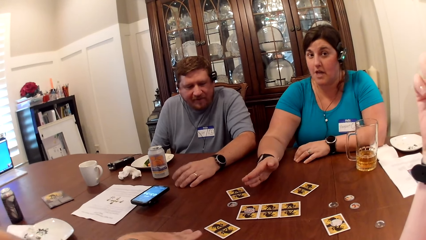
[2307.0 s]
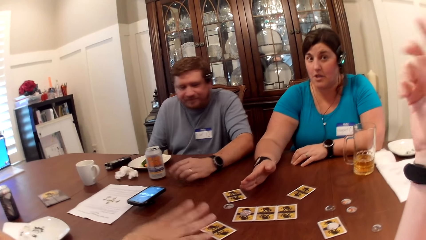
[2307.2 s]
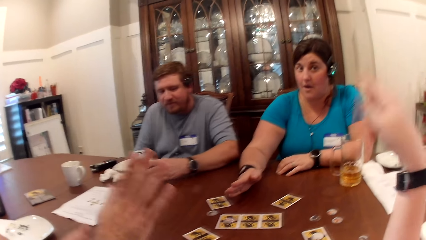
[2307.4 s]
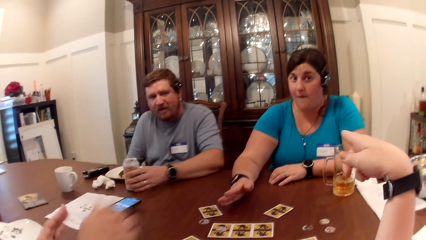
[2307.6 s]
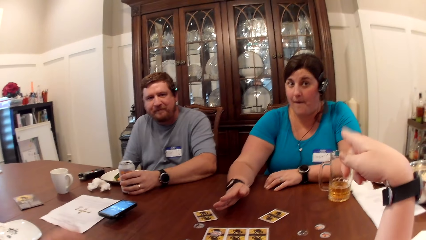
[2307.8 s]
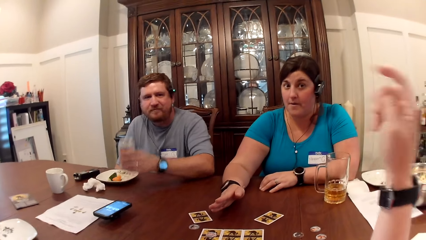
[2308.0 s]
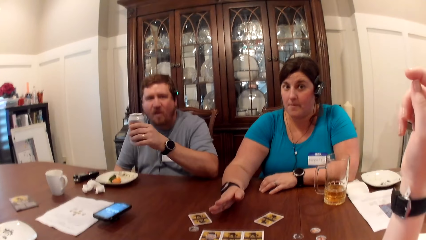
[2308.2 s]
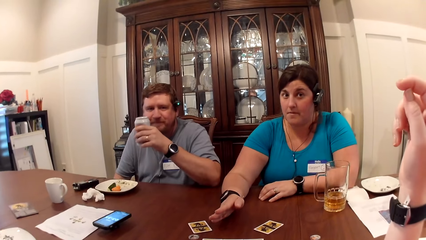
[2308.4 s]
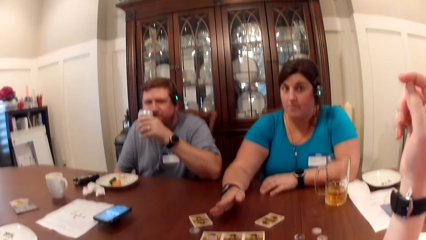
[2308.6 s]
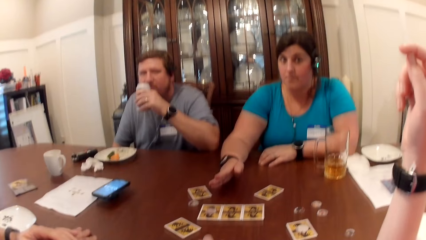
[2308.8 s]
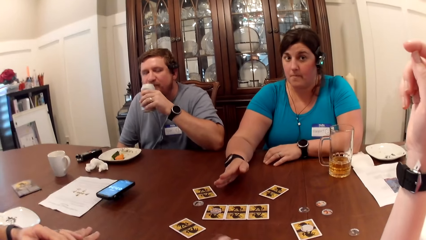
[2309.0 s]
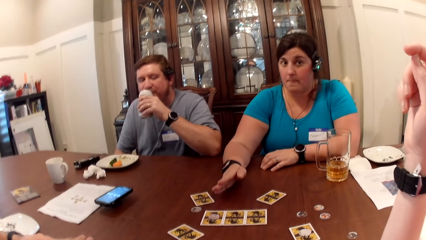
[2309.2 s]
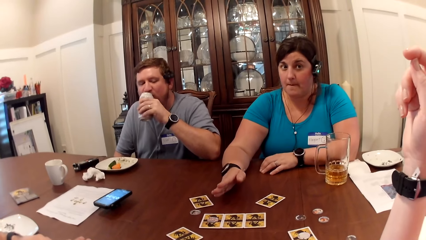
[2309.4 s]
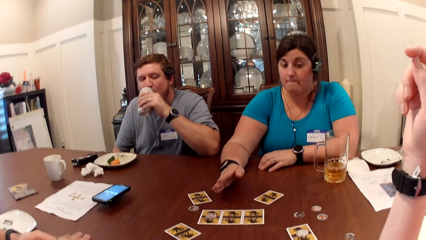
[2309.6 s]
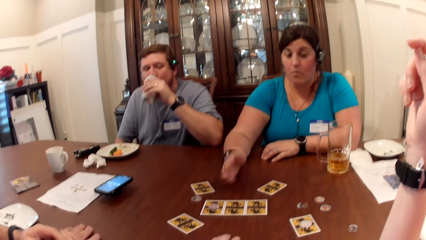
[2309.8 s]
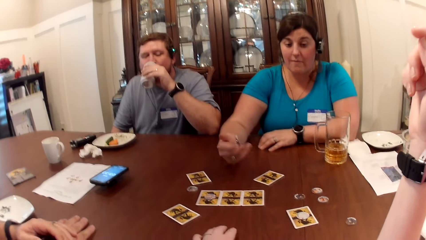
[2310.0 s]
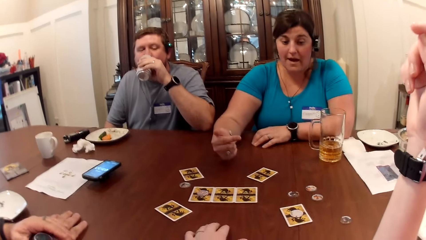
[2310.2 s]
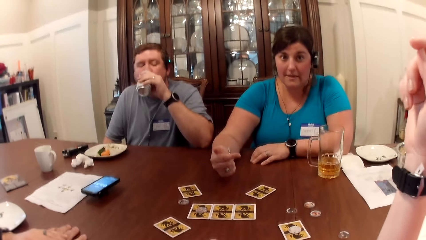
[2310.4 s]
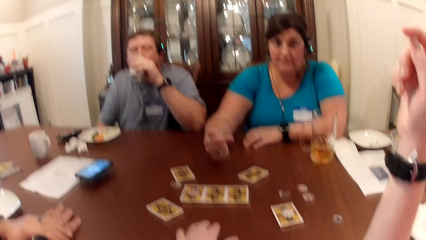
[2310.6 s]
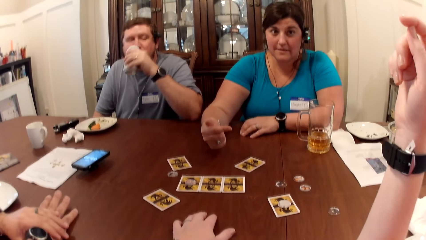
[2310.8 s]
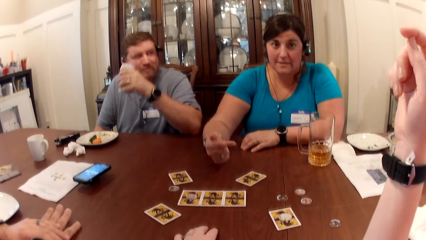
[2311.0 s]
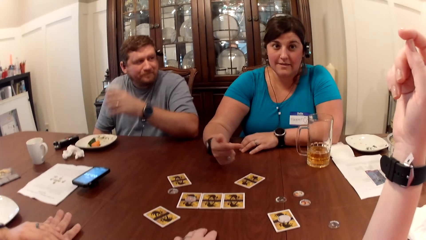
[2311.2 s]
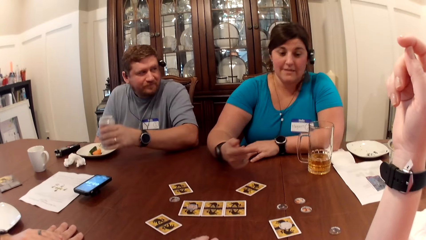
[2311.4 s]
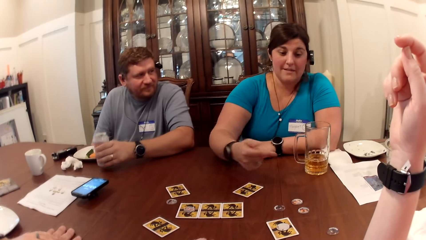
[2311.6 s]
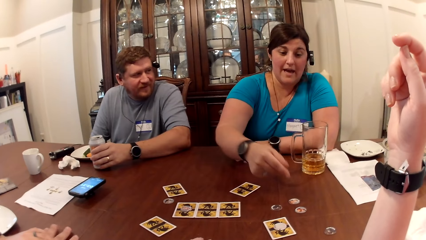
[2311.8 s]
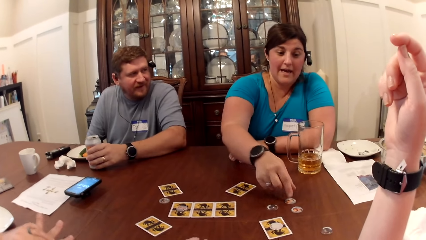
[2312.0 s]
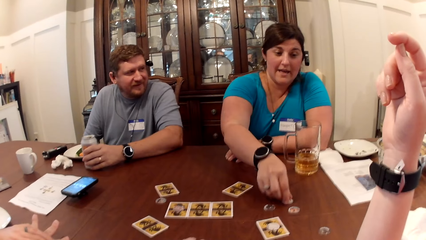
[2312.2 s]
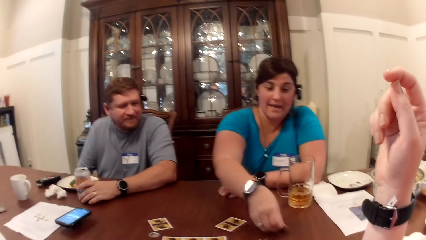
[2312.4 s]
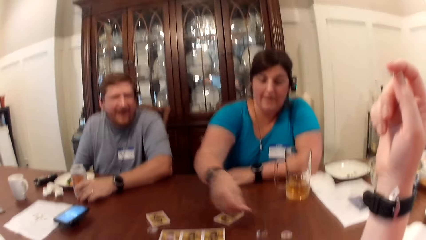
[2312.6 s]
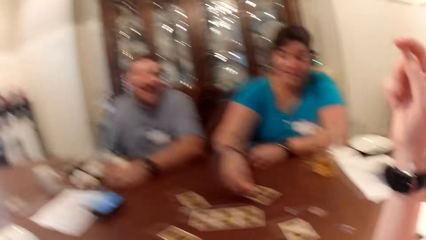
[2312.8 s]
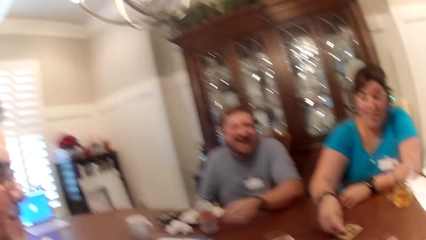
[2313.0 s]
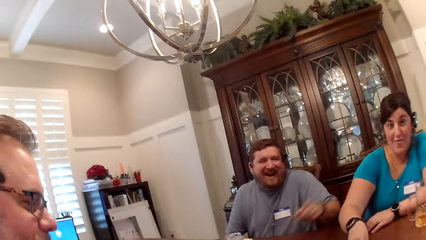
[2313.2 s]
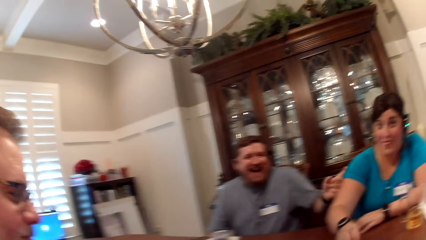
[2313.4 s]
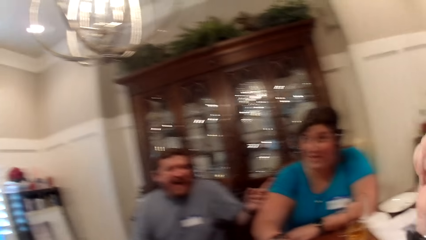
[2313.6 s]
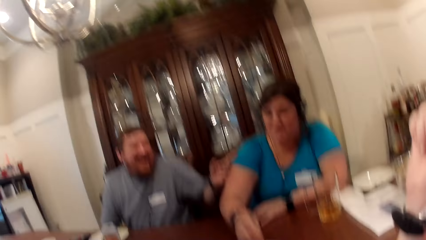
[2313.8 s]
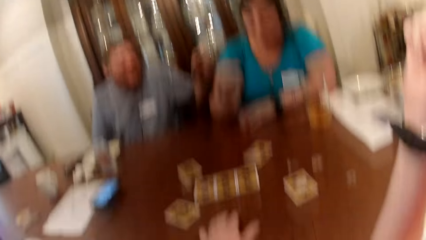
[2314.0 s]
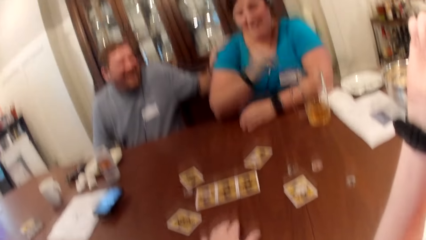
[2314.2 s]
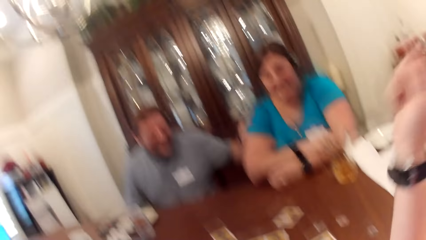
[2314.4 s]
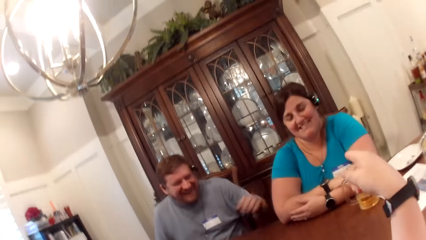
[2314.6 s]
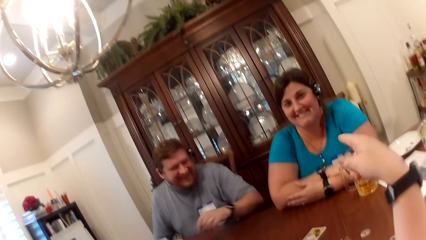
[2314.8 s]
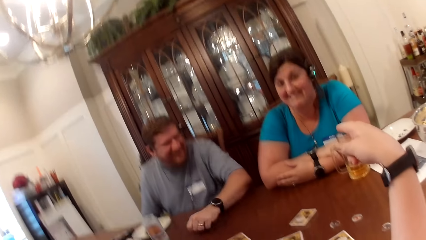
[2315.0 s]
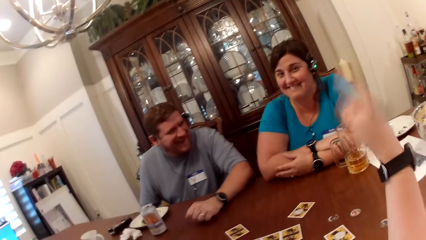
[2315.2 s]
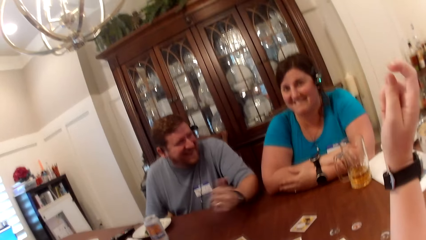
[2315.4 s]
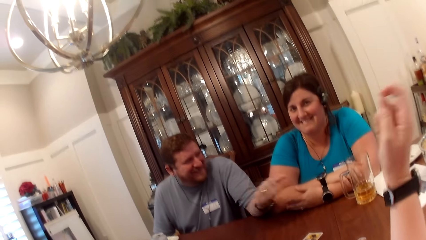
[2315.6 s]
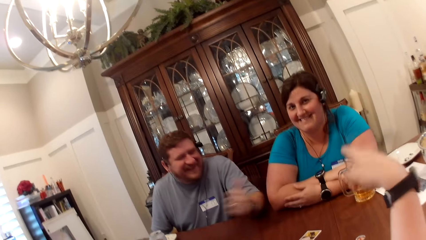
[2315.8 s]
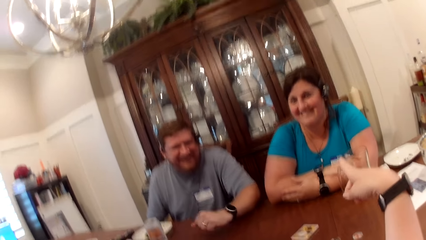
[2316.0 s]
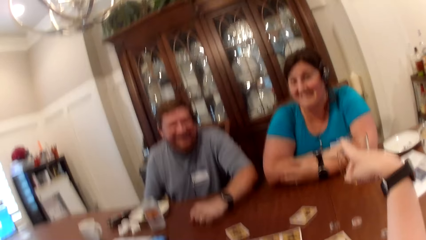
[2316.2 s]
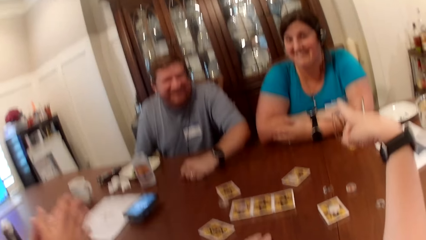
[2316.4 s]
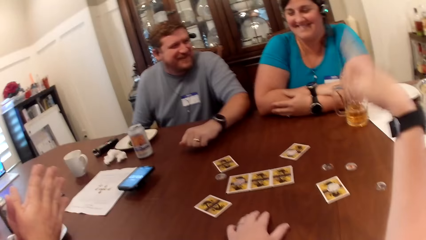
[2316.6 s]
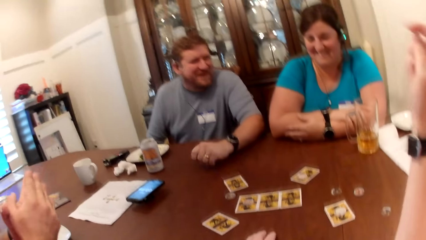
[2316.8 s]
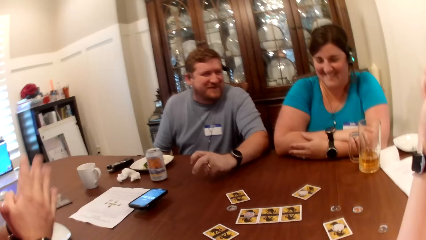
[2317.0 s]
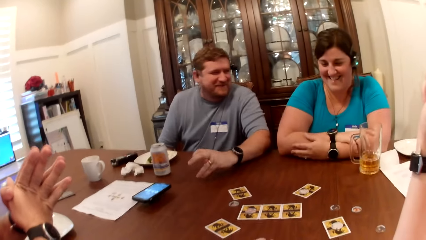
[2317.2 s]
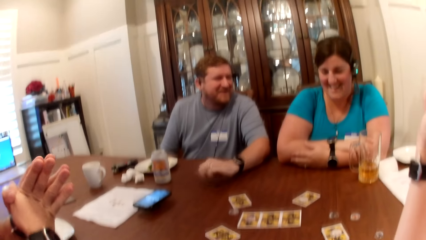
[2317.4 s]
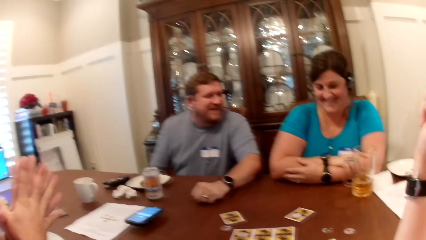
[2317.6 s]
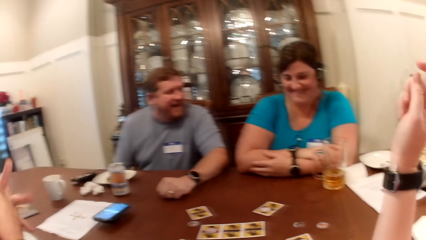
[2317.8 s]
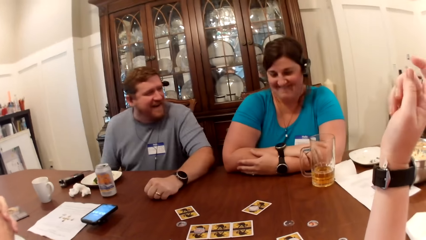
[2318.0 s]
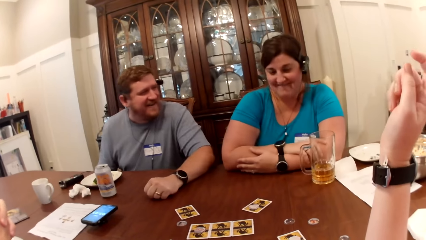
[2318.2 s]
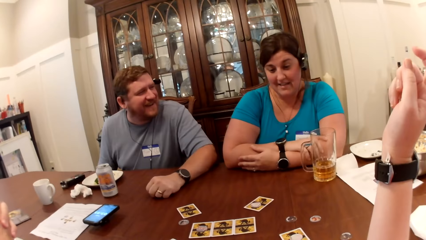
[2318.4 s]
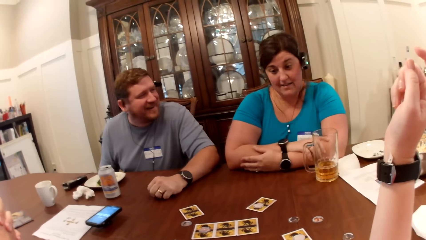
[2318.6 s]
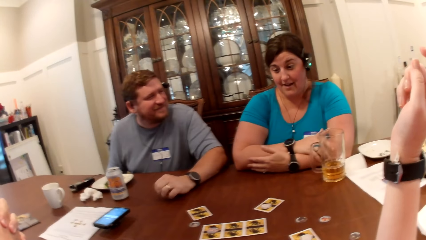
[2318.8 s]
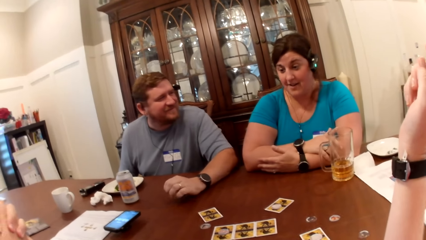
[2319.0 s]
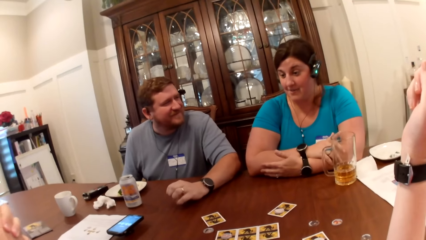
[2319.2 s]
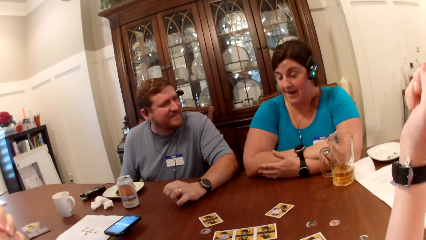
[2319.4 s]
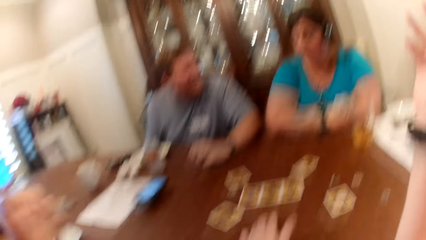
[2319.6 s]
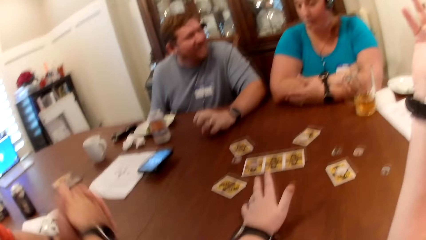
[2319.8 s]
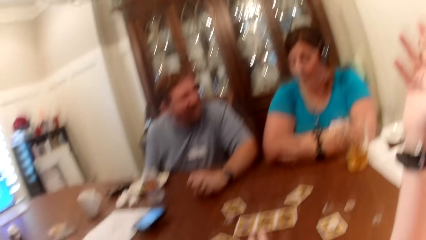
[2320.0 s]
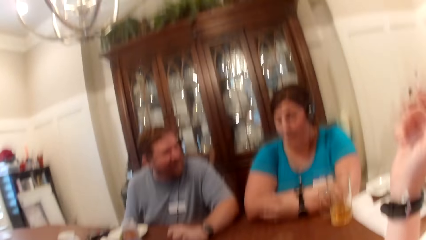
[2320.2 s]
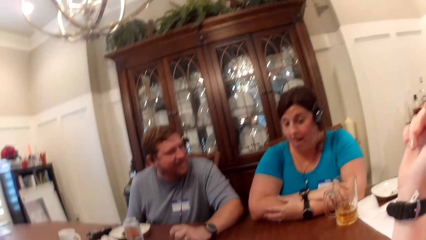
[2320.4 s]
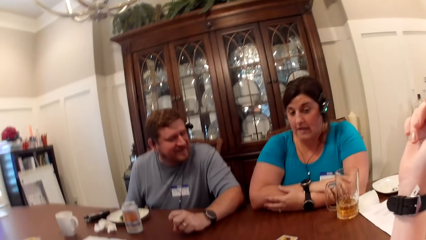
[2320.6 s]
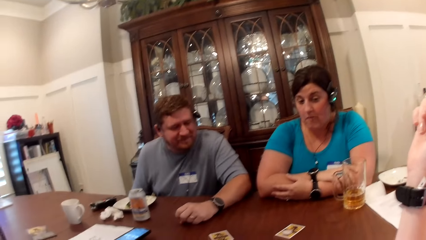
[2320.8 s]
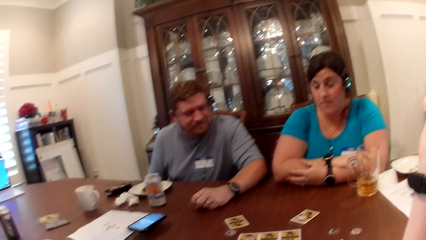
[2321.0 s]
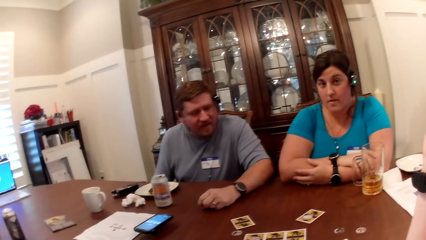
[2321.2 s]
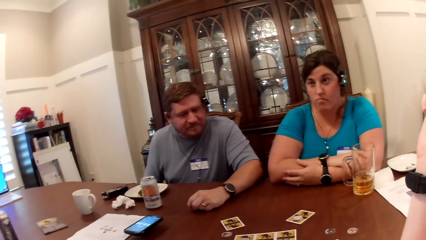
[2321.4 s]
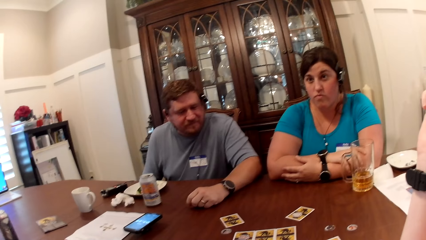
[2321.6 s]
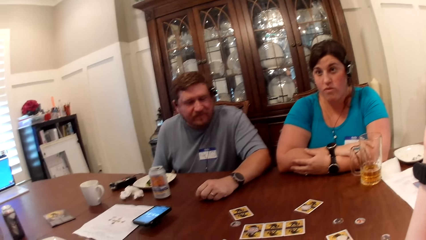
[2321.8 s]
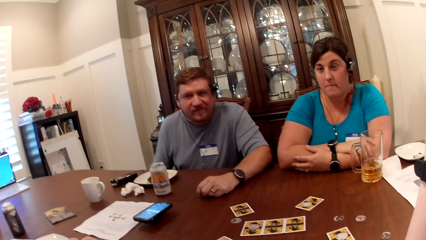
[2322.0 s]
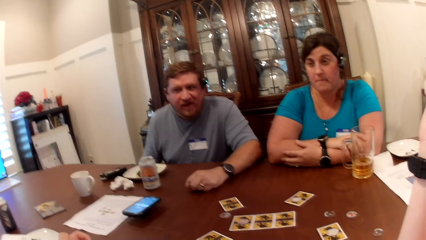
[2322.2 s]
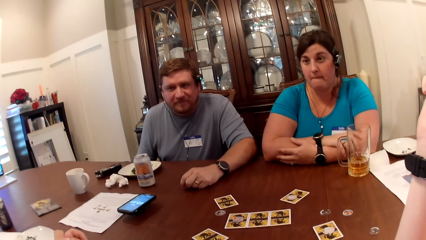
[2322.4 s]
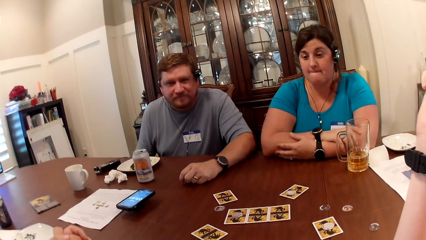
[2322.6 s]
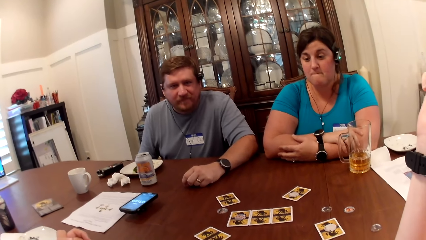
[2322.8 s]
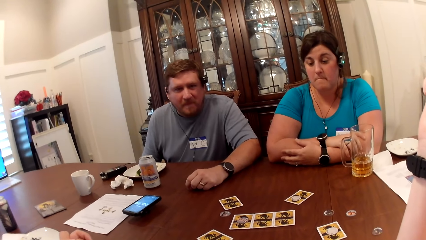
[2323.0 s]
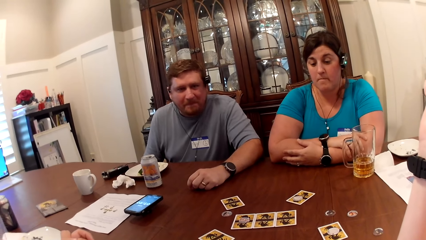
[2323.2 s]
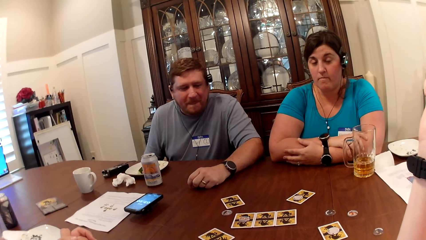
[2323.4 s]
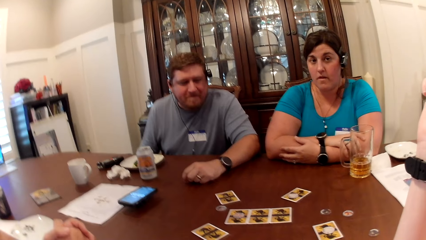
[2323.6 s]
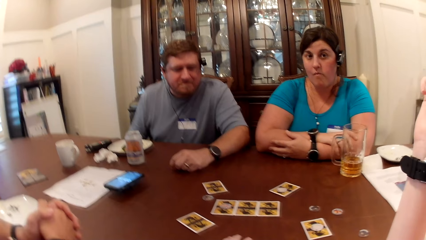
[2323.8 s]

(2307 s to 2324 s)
The camera wearer points her right hand. A man picks the can of beer from the table with his left hand. The man drinks from the can of beer with his left hand. Another man taps on the table with his right hand. The first man drops the can of beer on the table with his left hand. A woman picks the token with her right hand. The woman plays the cards. The woman drops the token on the card on the table with her right hand. The first man points his left hand. The woman drops her right hand on the table. The first man touches the woman with his left hand. The camera wearer points her right hand. She looks around. She talks to the first man and talks to the woman. The first man points his left hand. The camera wearer points her right hand. The first man drops his left hand on the table. The other man moves his hands together. The first man drops his left hand on the table. The other man drops his hands on the table.
